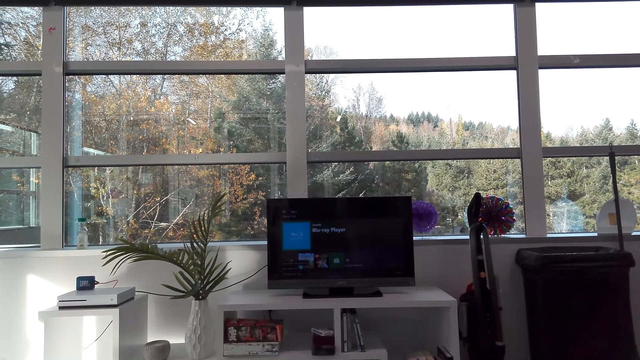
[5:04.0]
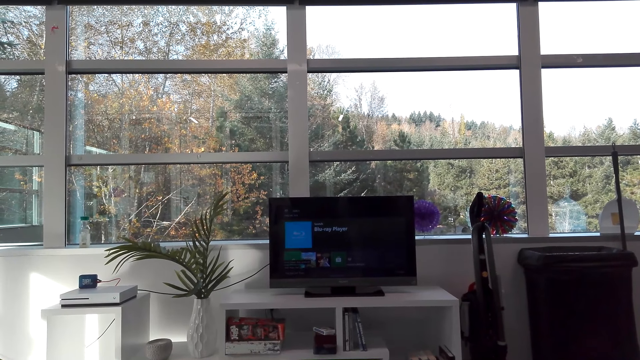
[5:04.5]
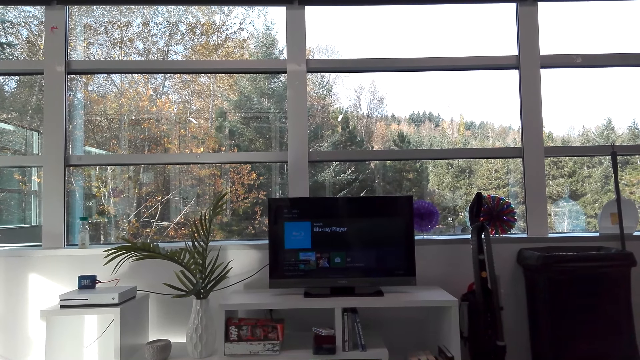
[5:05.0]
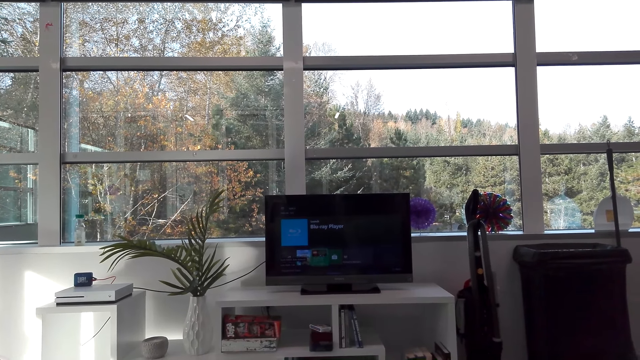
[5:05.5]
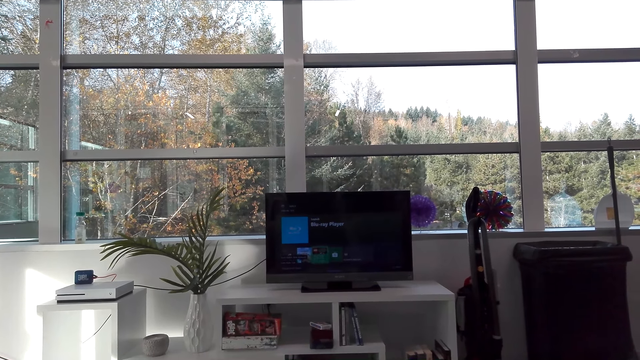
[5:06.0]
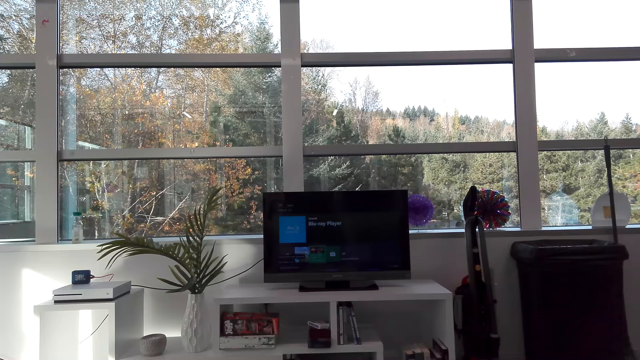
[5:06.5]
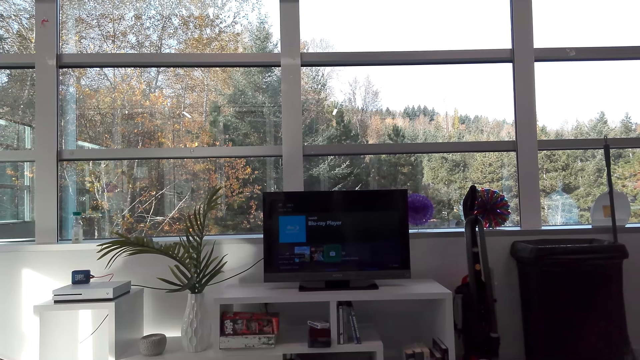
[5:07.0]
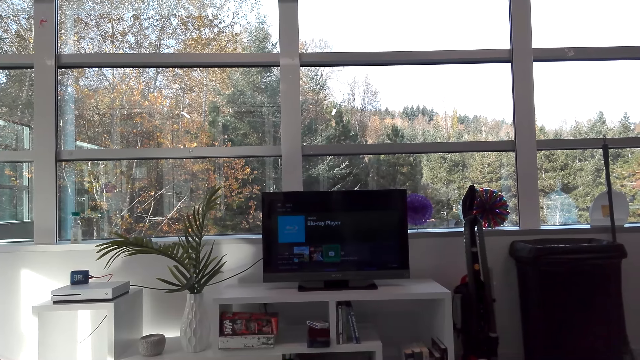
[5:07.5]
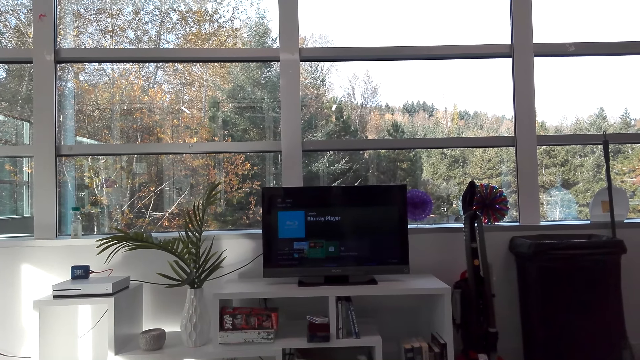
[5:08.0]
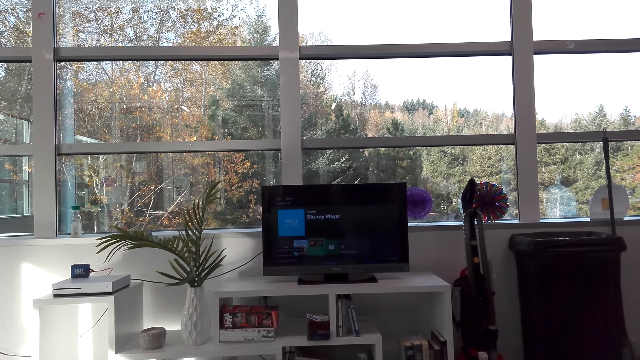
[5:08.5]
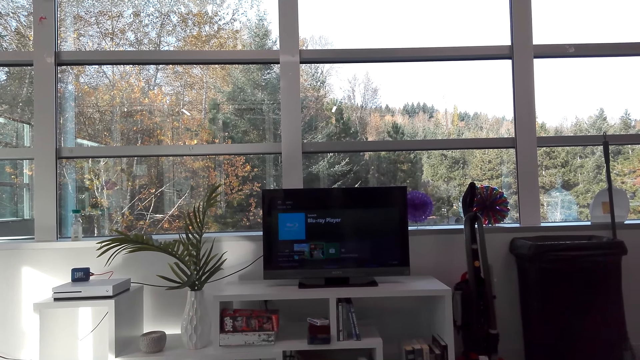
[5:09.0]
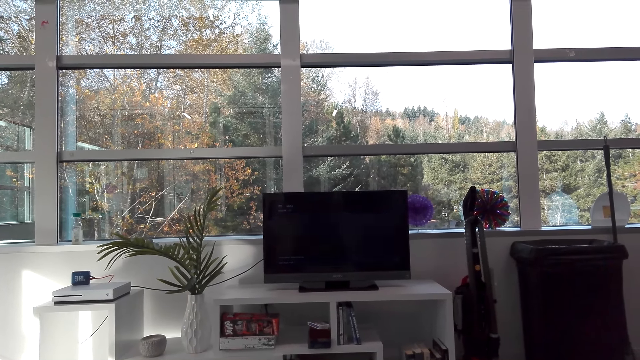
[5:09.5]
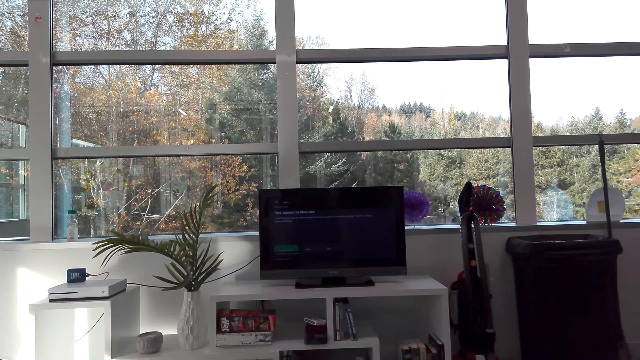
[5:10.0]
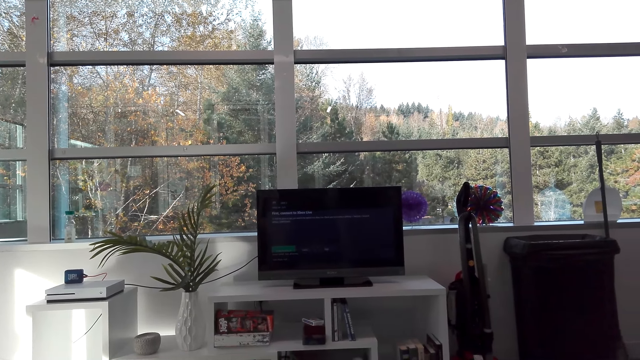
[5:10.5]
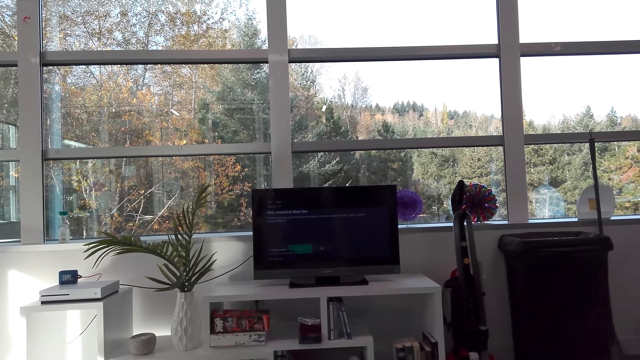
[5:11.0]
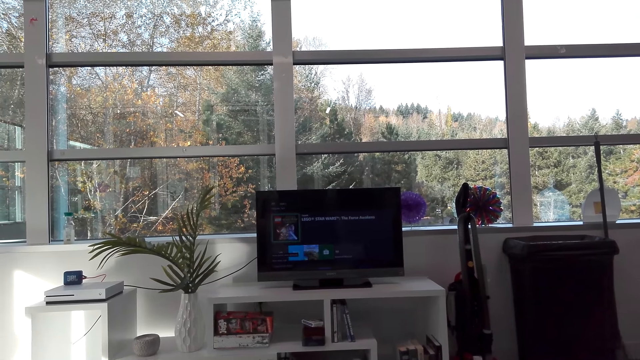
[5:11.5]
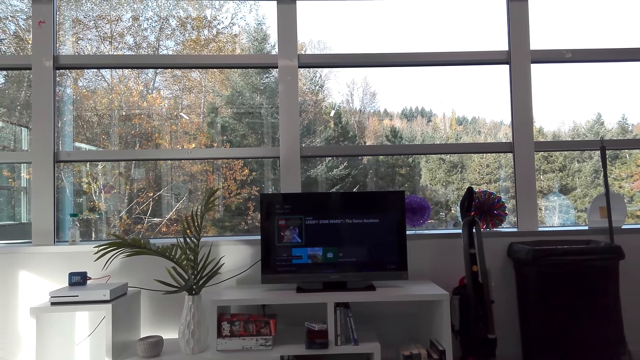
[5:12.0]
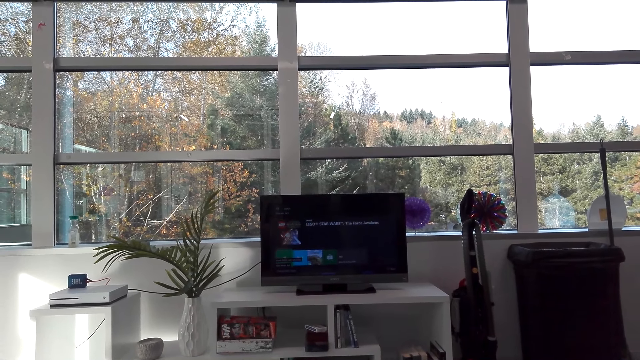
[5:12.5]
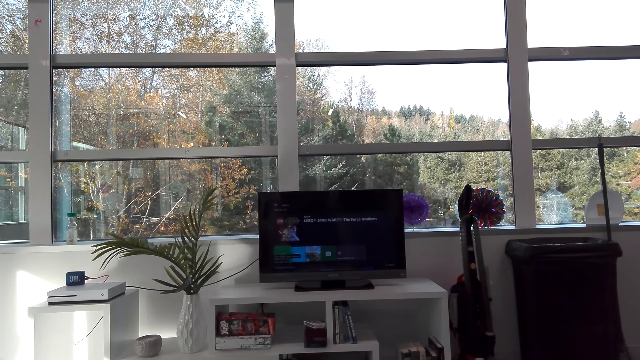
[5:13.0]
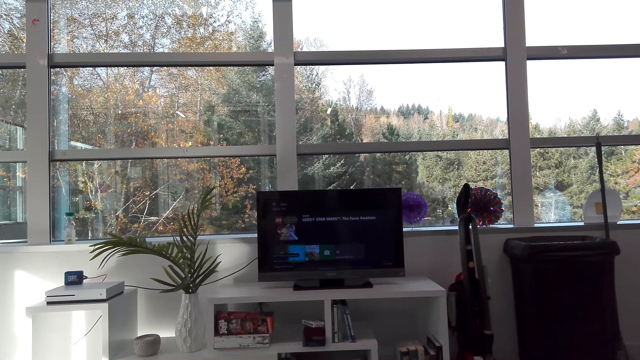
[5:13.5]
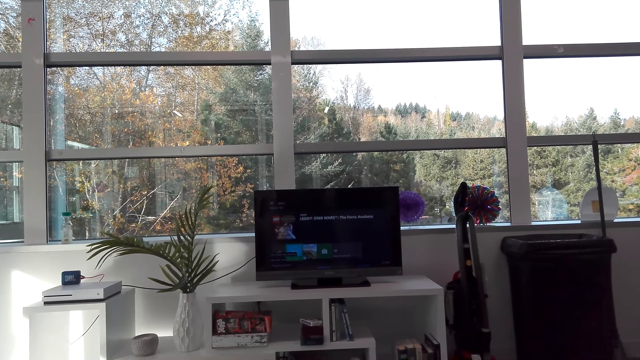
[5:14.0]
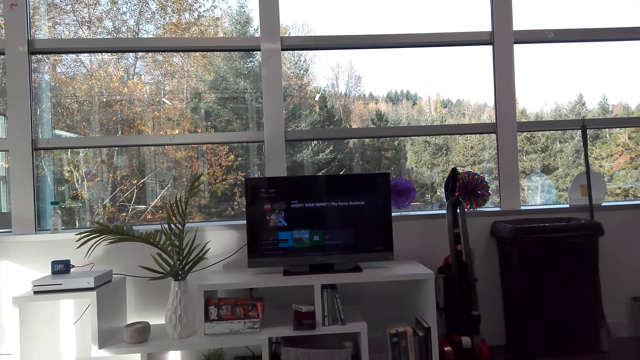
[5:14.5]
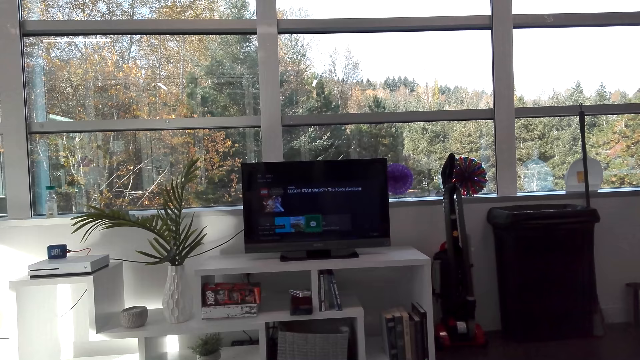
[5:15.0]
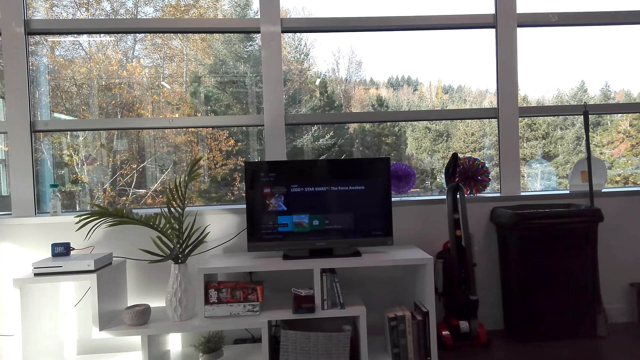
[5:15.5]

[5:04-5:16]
The camera wearer operates the television. A person talks. The camera wearer talks.

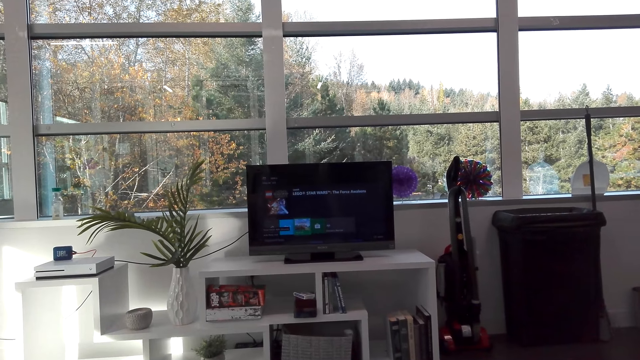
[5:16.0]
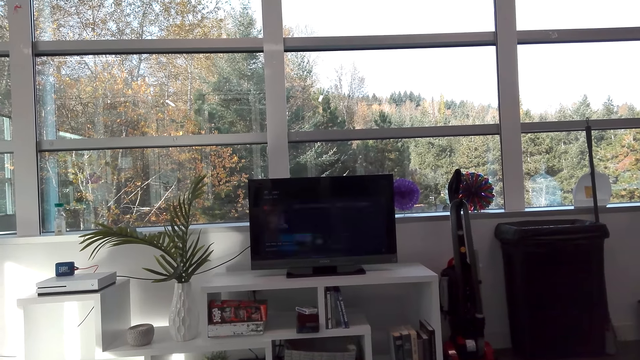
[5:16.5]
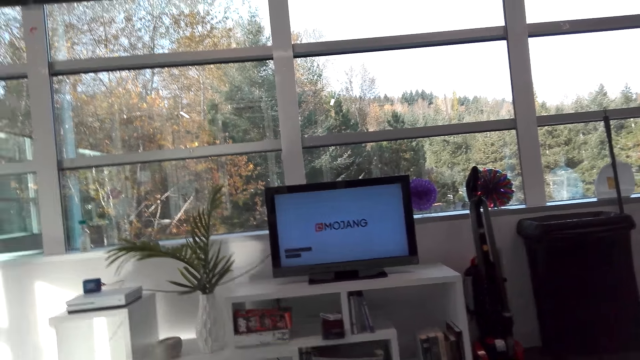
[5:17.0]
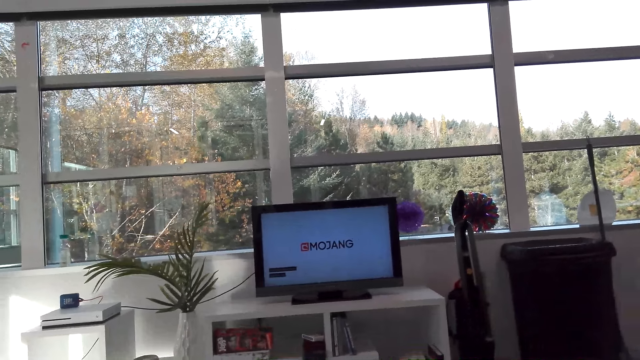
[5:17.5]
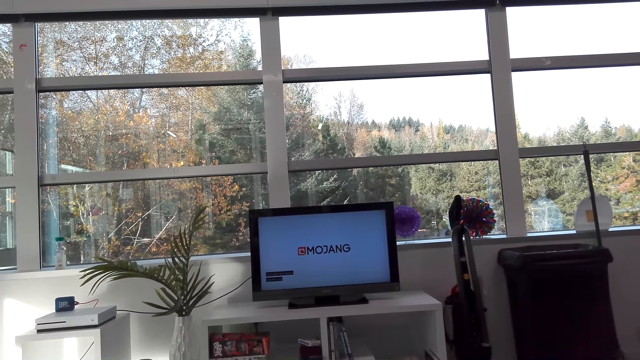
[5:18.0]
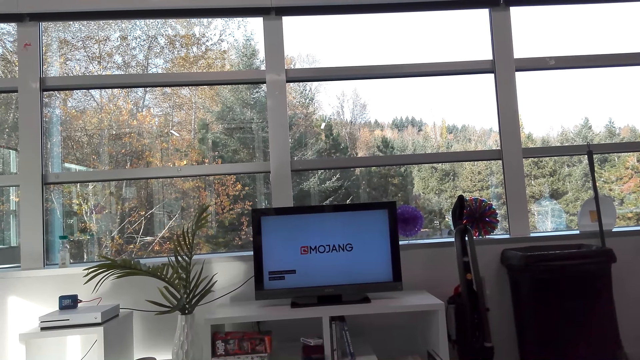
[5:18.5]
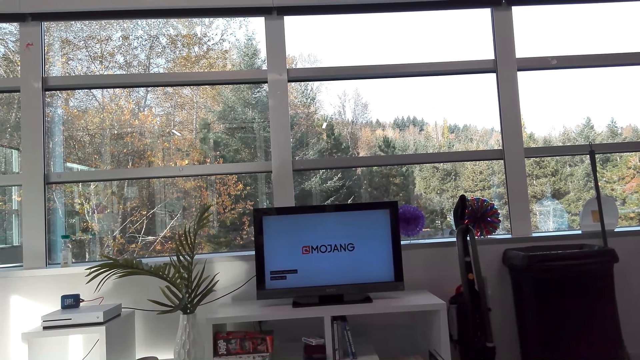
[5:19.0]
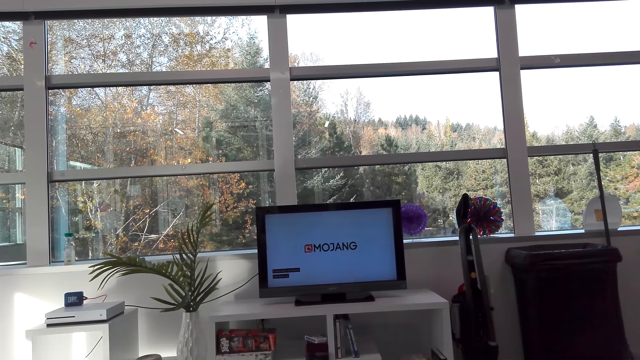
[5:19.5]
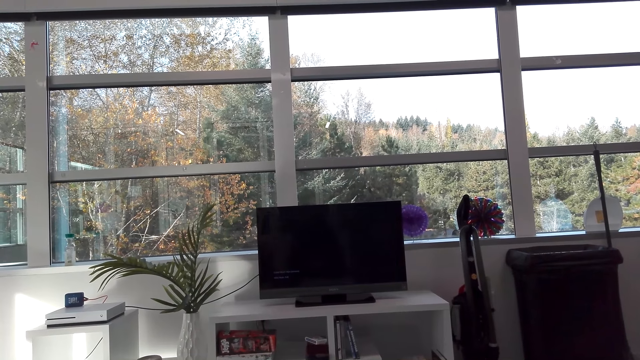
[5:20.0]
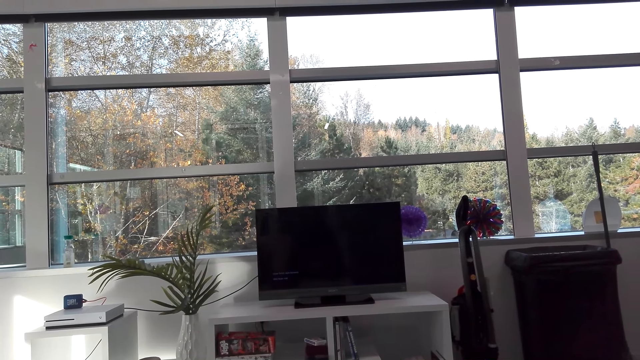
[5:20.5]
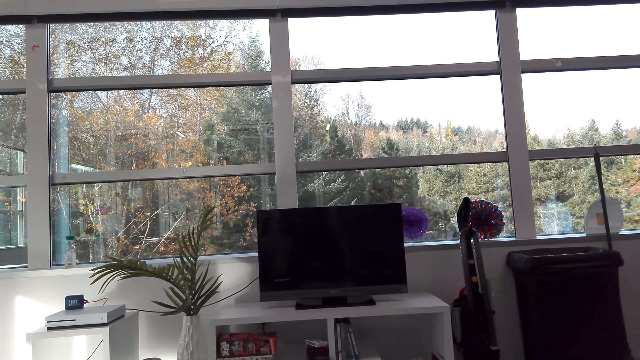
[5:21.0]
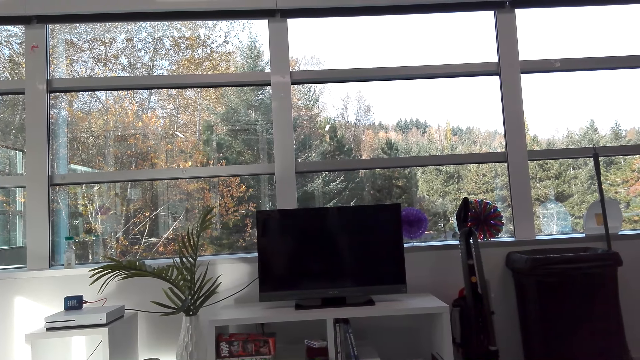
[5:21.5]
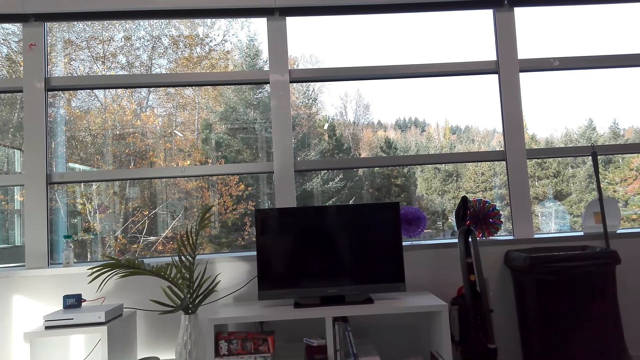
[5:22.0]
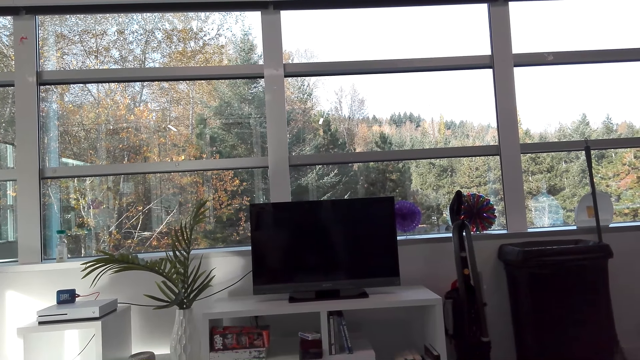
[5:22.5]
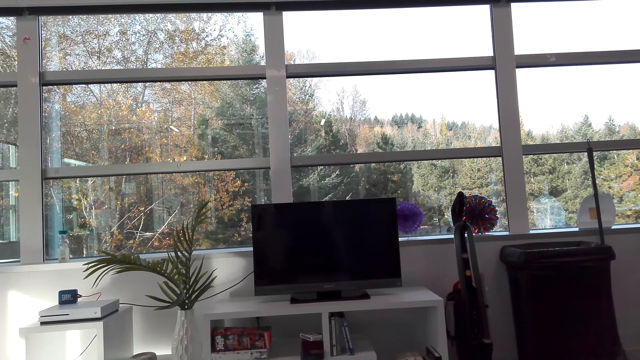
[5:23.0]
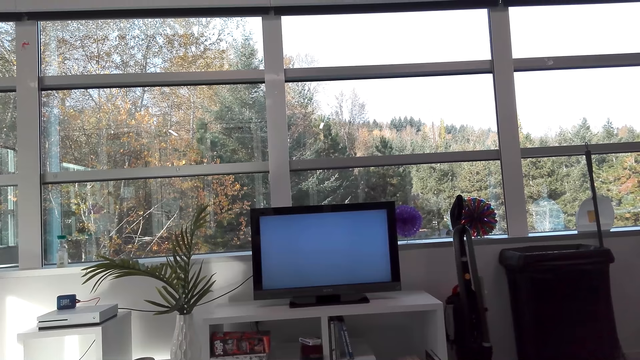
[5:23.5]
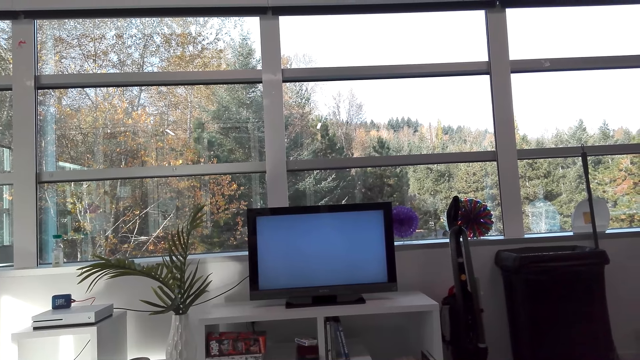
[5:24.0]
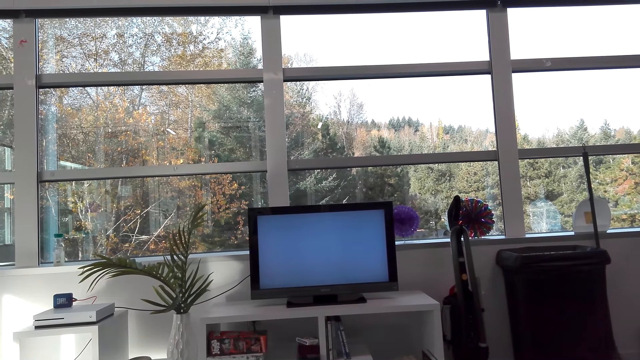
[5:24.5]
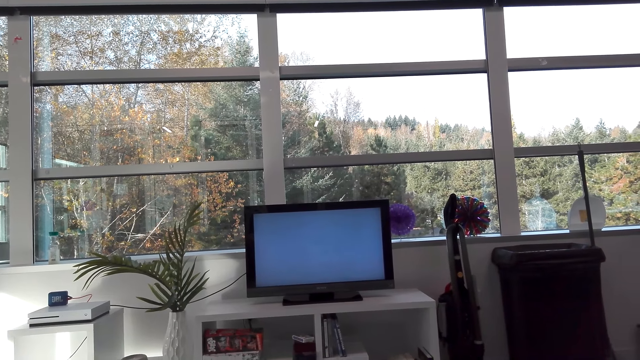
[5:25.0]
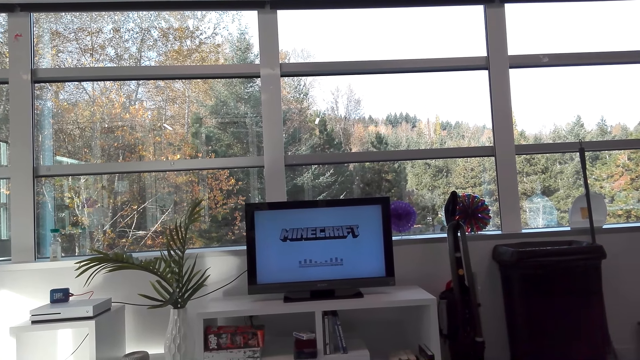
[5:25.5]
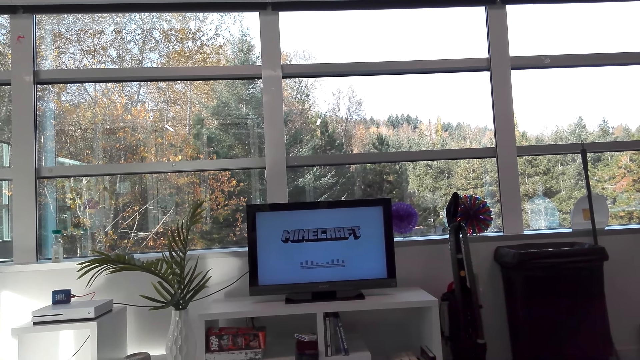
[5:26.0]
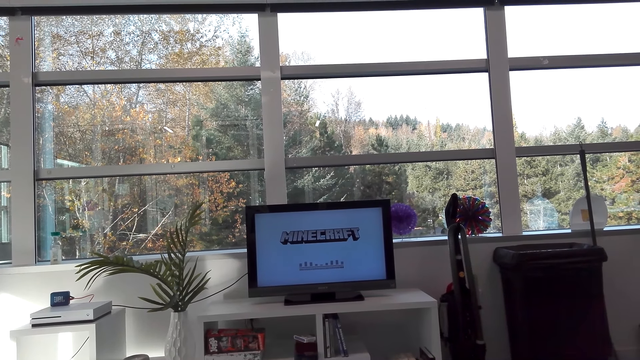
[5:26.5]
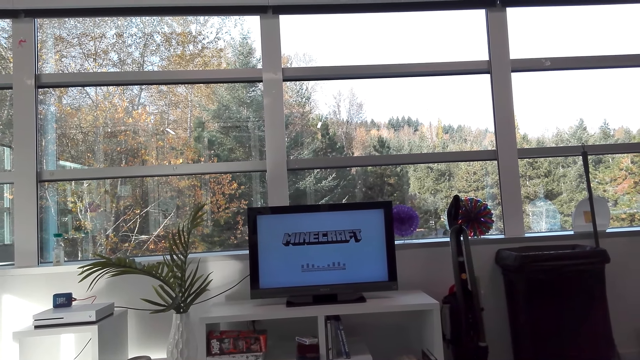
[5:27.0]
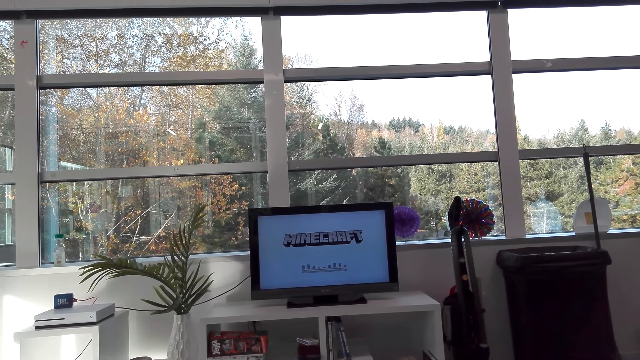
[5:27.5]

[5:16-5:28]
A person talks.
